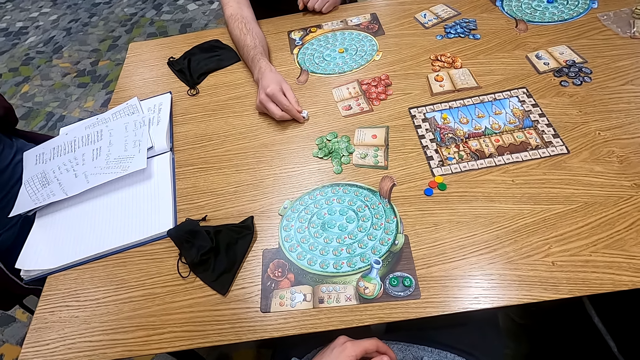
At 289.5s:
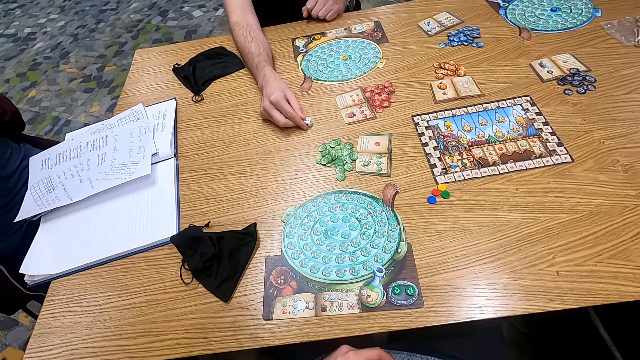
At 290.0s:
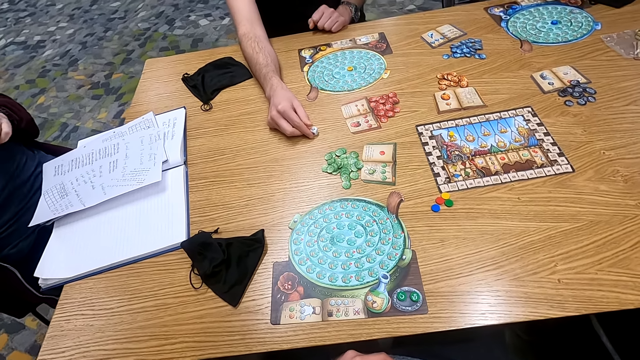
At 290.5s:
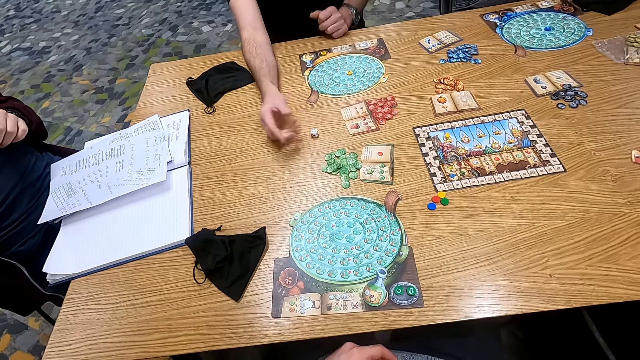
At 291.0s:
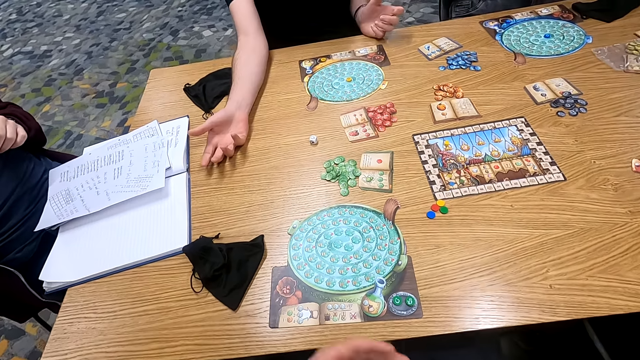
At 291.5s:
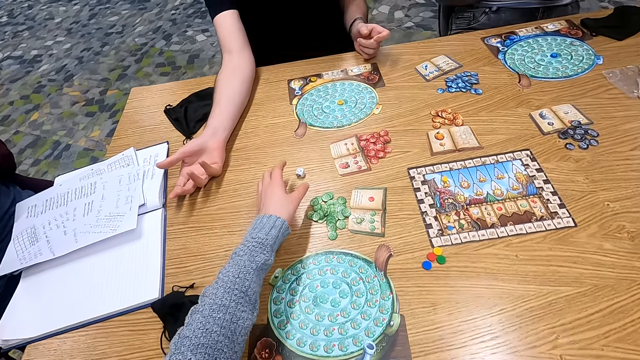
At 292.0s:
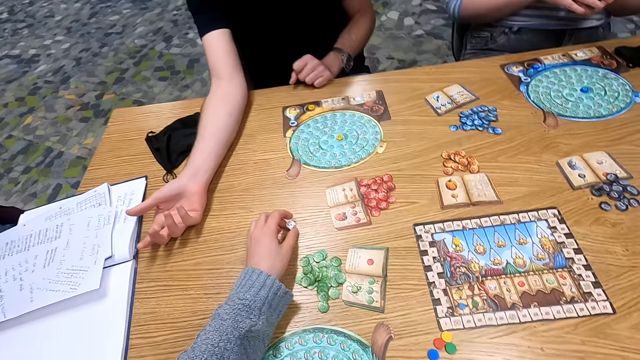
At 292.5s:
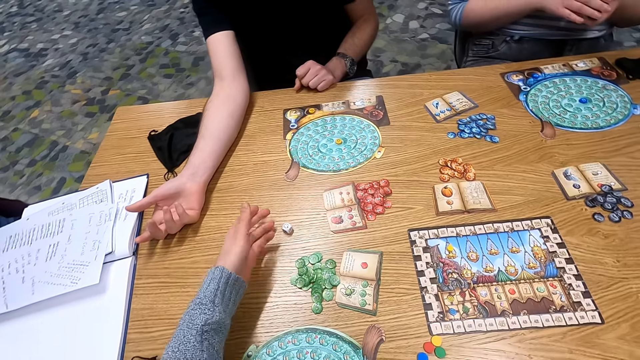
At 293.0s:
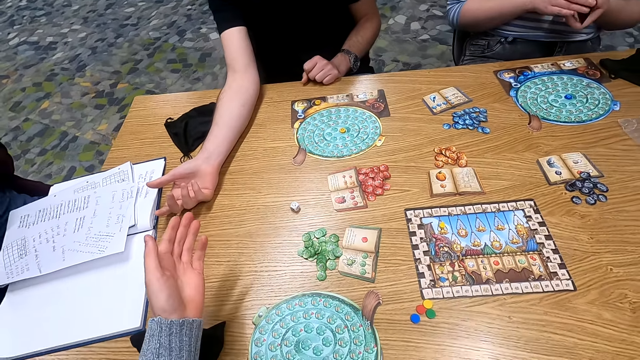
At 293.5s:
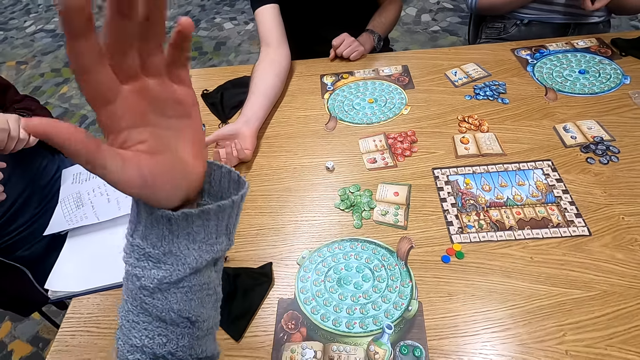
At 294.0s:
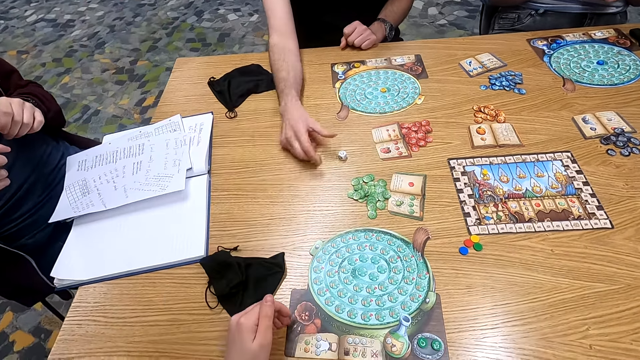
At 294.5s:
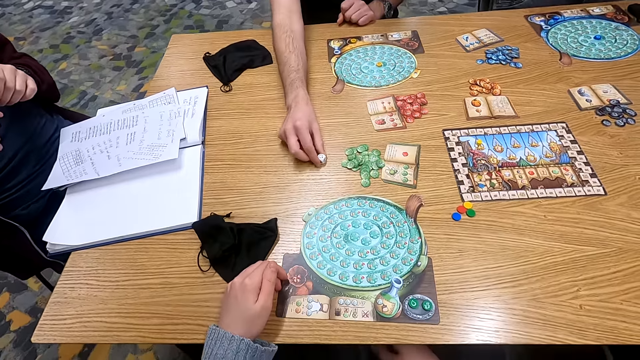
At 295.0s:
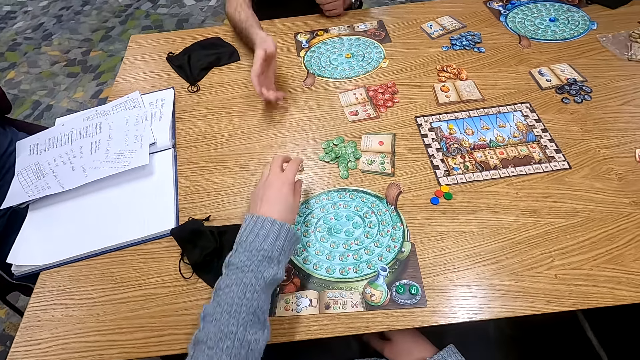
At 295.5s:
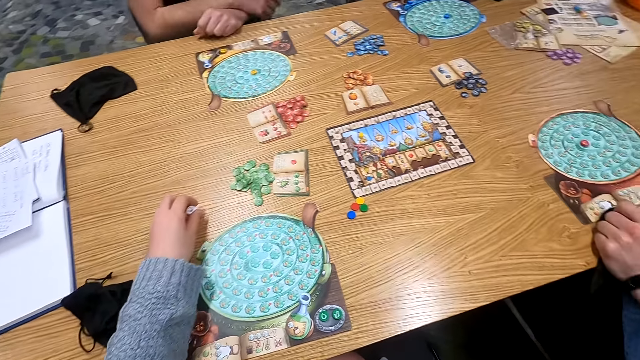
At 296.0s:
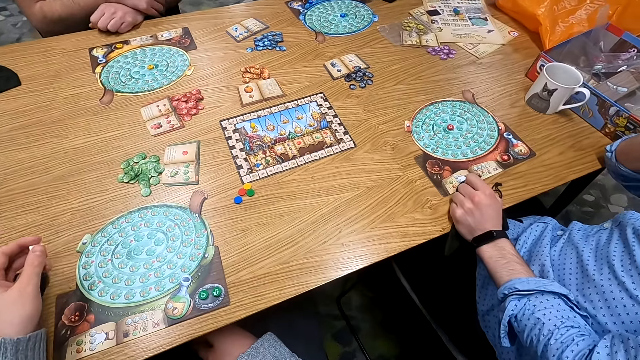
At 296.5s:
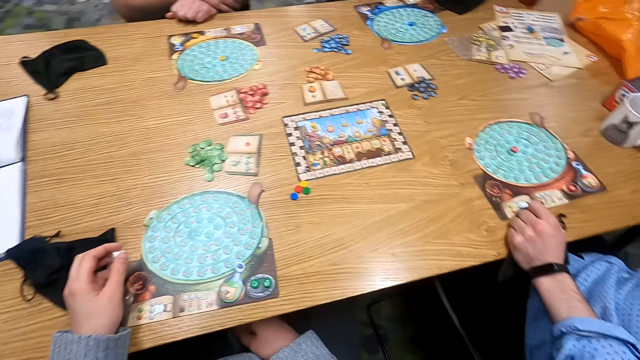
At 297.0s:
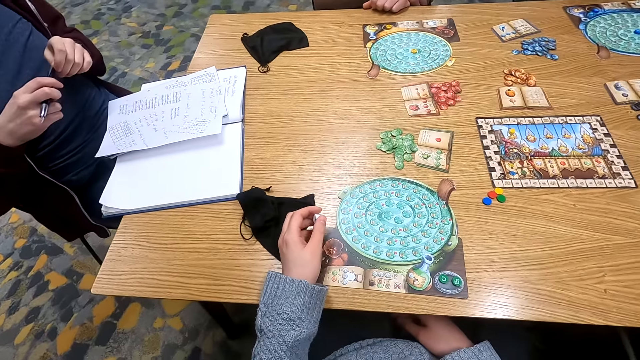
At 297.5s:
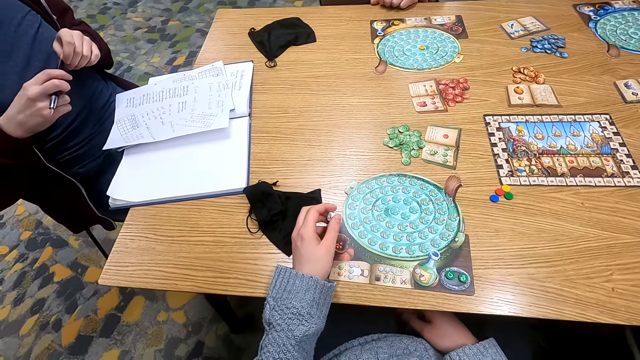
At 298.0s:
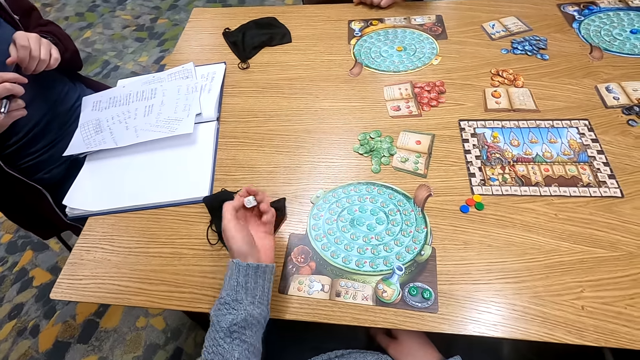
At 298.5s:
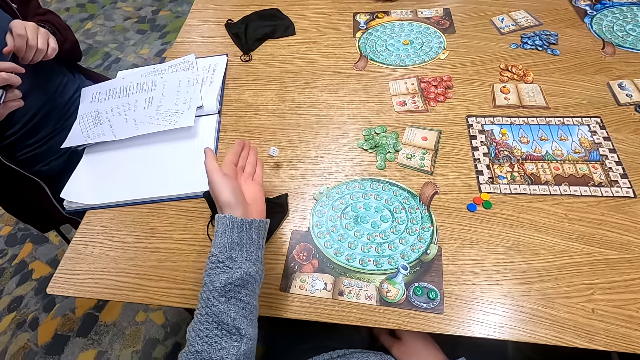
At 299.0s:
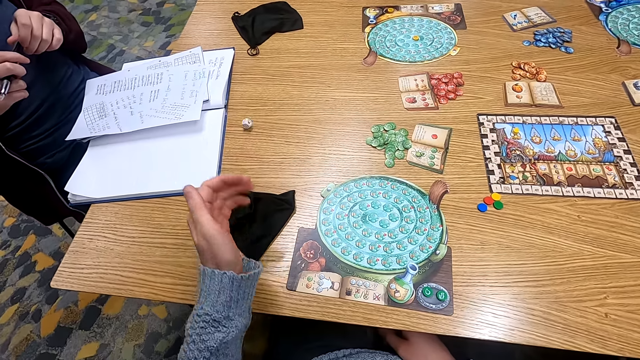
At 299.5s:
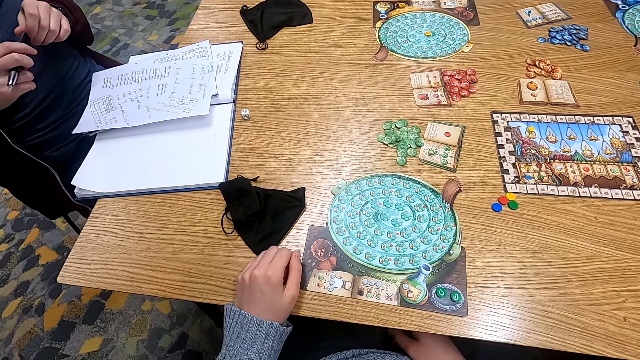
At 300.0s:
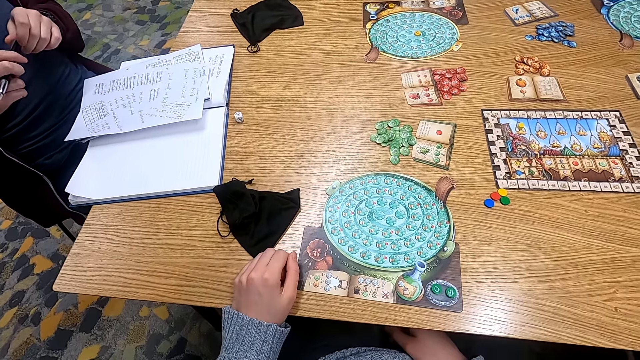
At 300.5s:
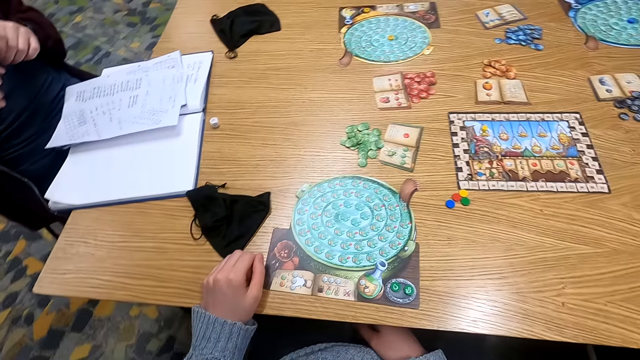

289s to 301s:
A man puts a dice on the table. The camera wearer turns to the side. They stretch a hand on the table. They touch the dice. They hold the dice on the table. The man stretches a hand on the table. The camera wearer raises a hand around. The man holds the dice on the table. The man moves the dice. The camera wearer picks up the dice. They hold the dice on the table. They turn to the side. Another man holds a pen. The camera wearer holds the dice. They drop the dice on the table.

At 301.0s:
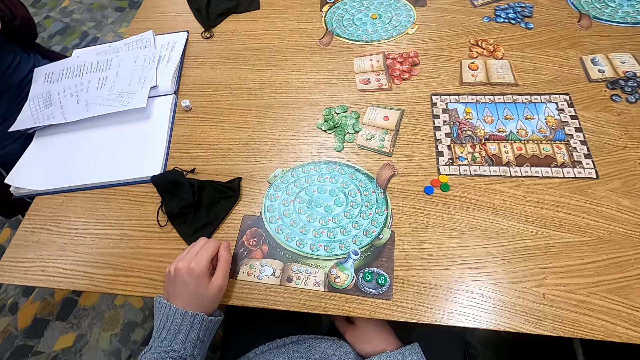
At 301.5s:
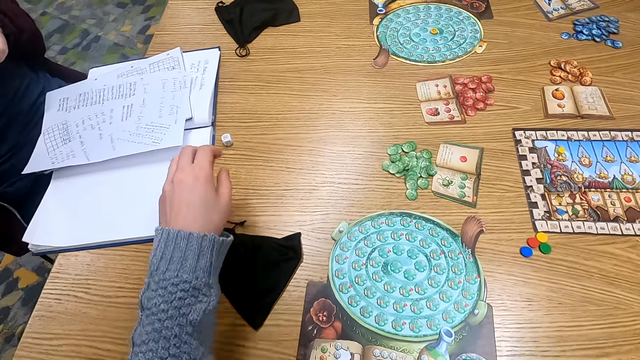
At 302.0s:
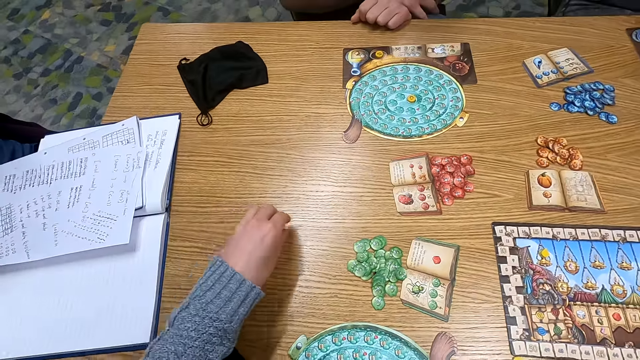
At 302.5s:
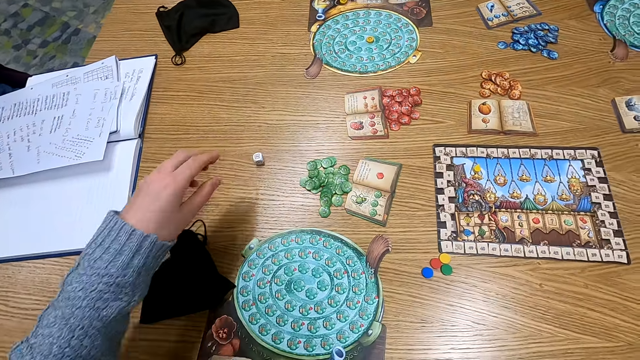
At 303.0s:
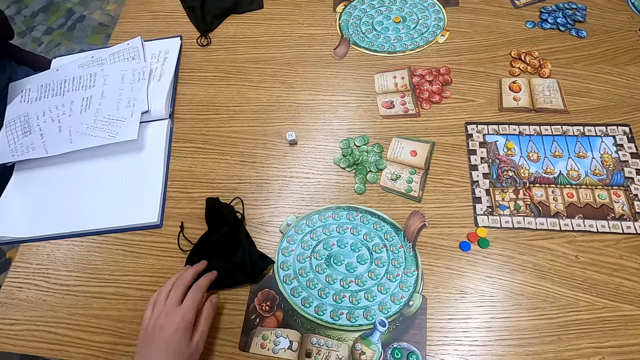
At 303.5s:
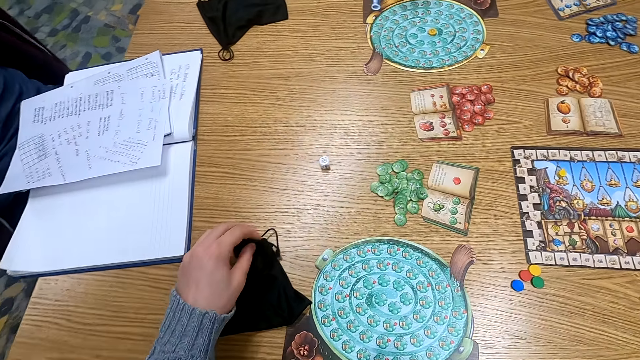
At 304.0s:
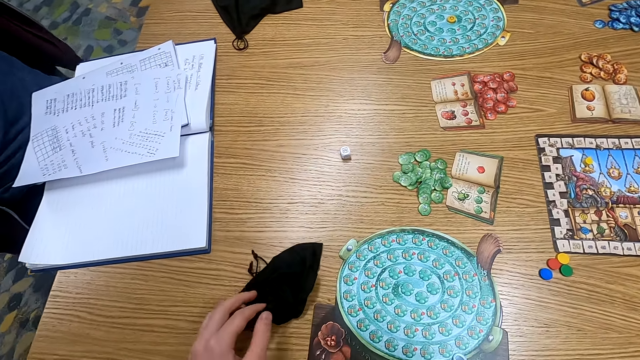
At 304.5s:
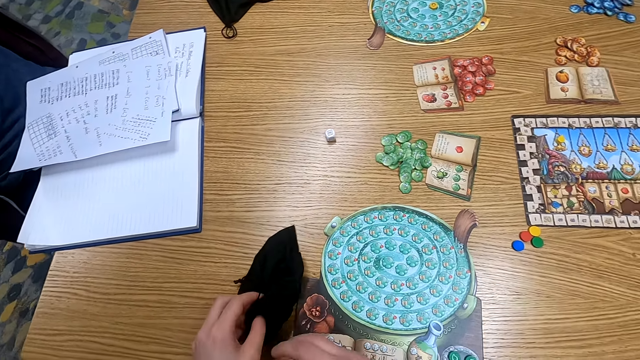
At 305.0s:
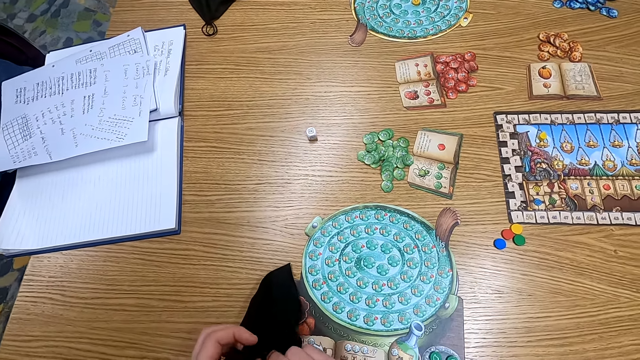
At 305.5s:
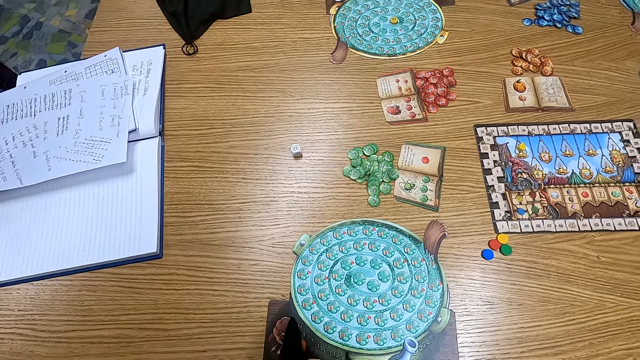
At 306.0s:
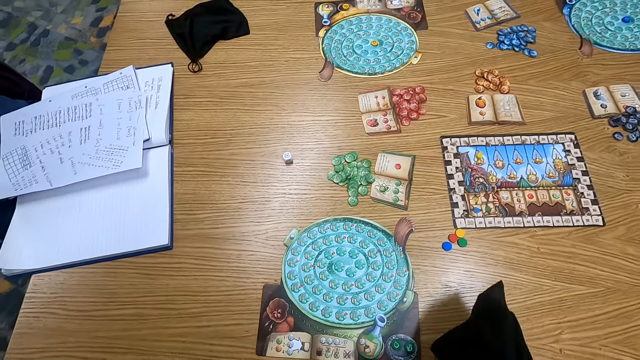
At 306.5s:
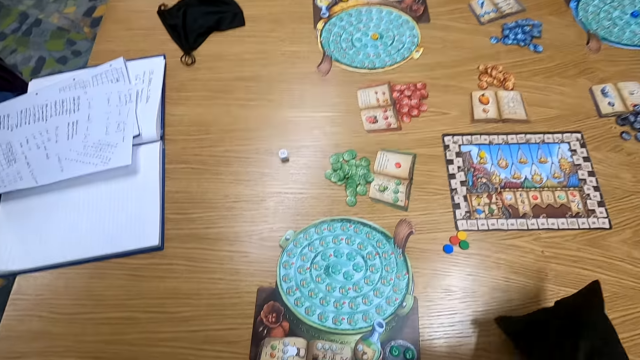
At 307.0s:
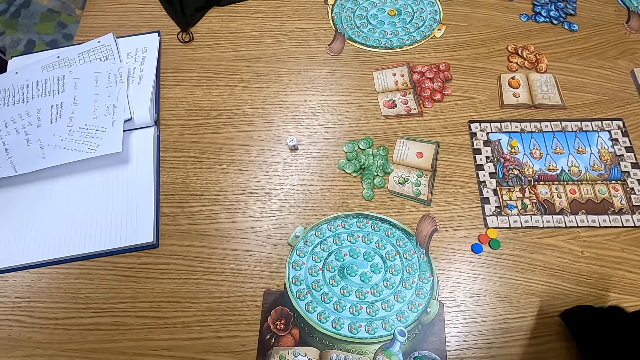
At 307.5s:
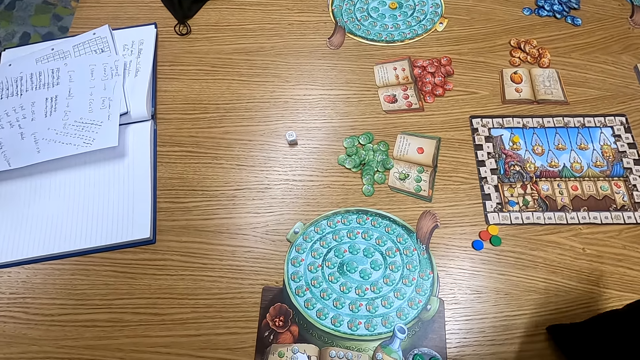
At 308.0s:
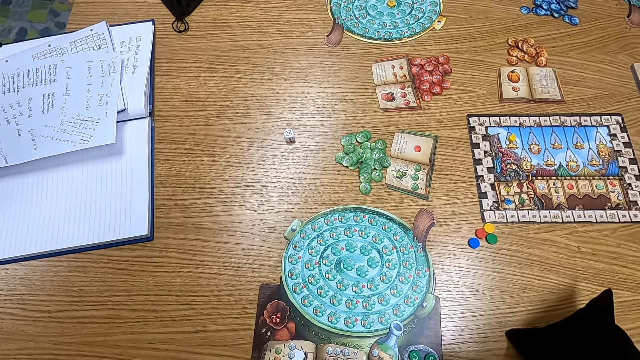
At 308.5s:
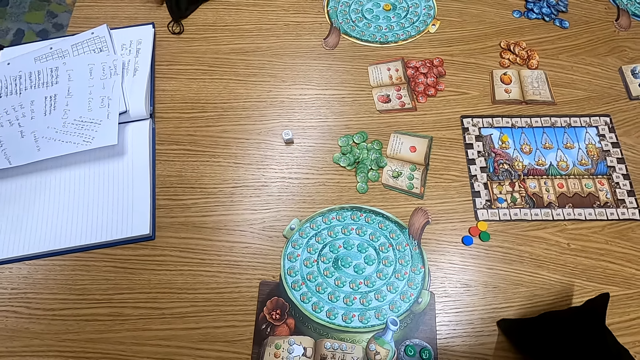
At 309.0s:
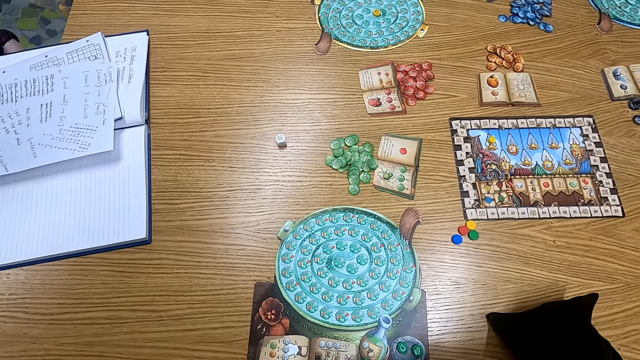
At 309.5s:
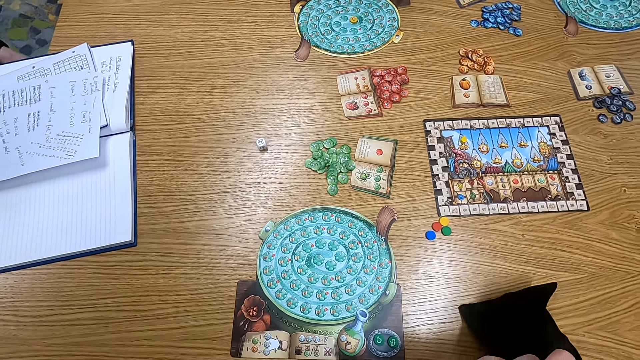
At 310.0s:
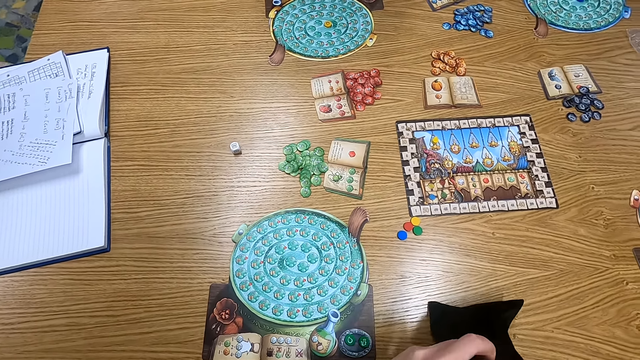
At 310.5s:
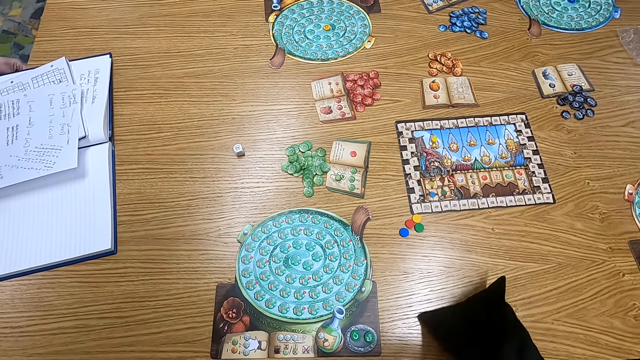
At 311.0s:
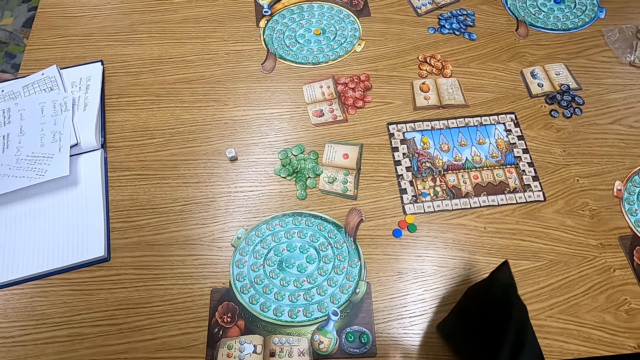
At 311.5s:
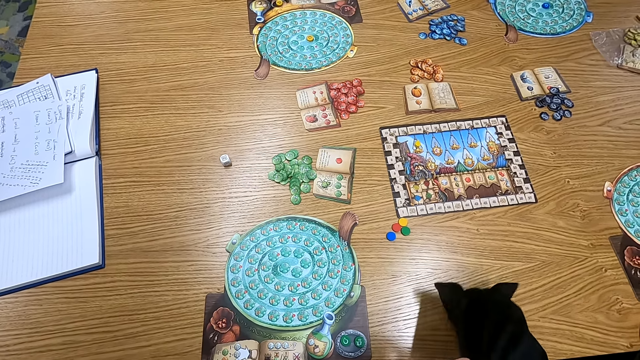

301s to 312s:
The camera wearer turns to the side. They hold a dice on the table. They move the dice. They turn to the side. They pick up a bag. They hold the cloth bag. They put a hand in the cloth bag. They shake the bag.
